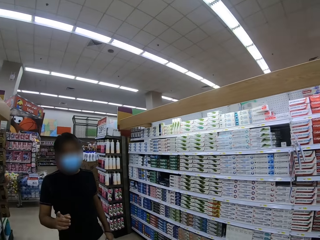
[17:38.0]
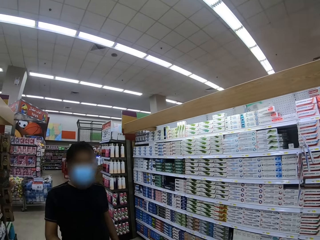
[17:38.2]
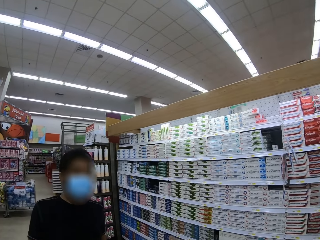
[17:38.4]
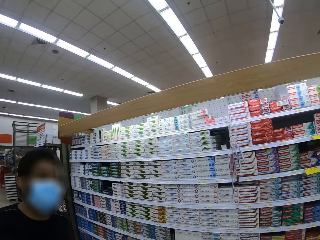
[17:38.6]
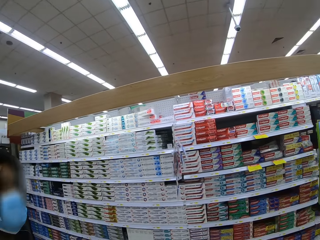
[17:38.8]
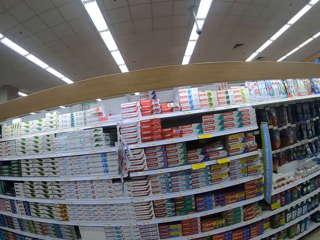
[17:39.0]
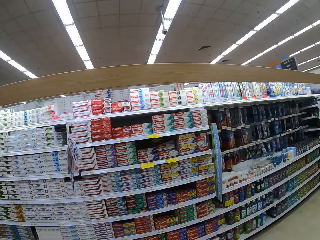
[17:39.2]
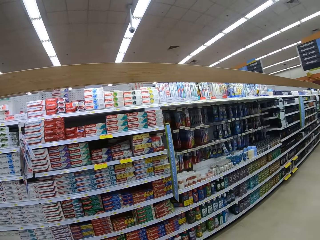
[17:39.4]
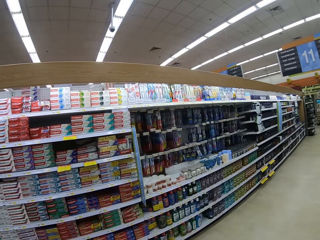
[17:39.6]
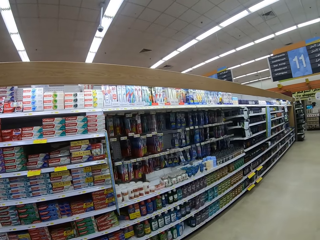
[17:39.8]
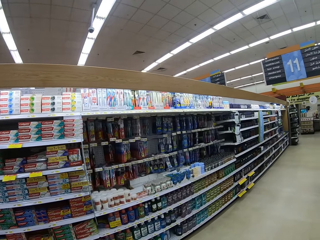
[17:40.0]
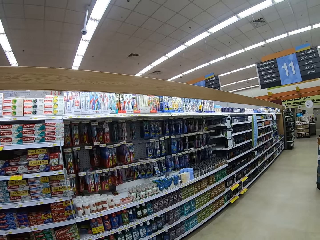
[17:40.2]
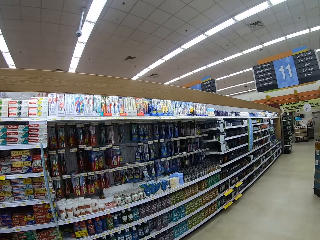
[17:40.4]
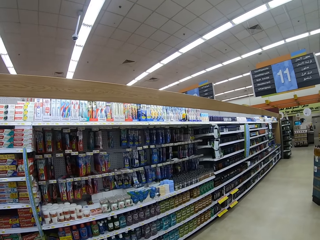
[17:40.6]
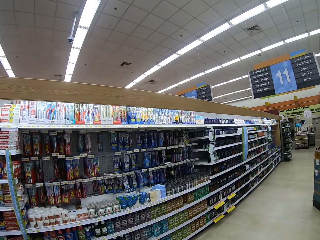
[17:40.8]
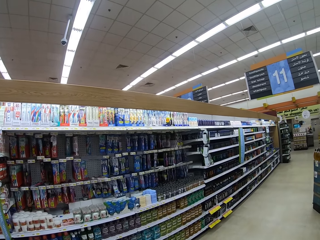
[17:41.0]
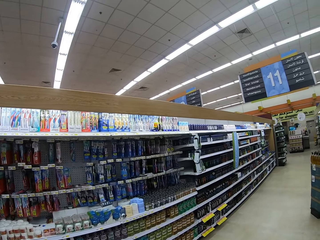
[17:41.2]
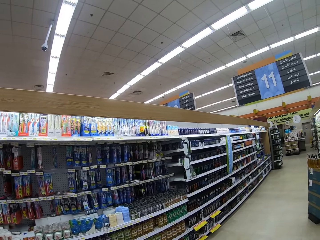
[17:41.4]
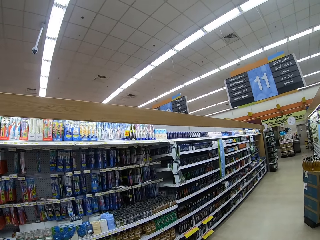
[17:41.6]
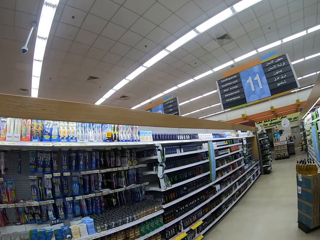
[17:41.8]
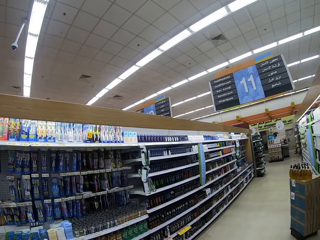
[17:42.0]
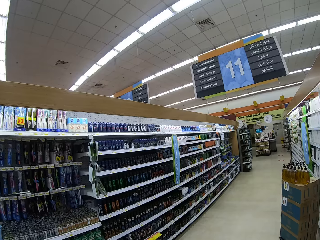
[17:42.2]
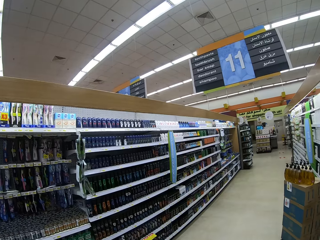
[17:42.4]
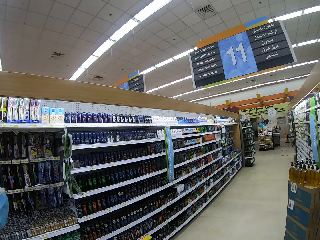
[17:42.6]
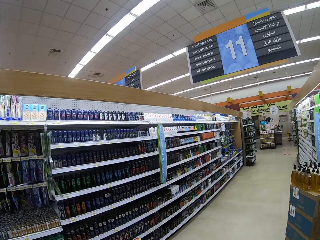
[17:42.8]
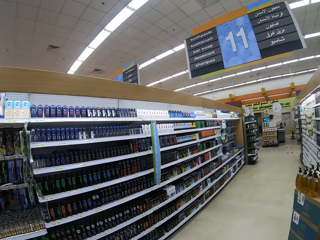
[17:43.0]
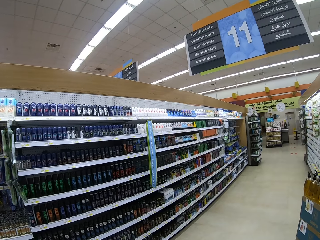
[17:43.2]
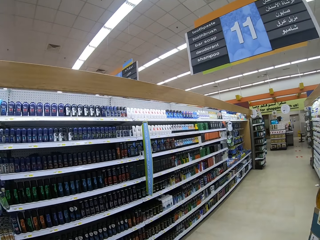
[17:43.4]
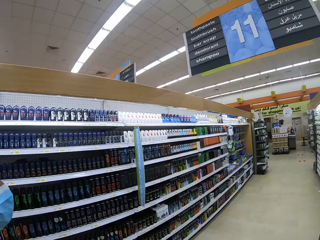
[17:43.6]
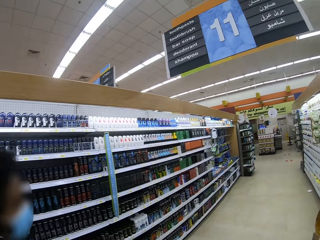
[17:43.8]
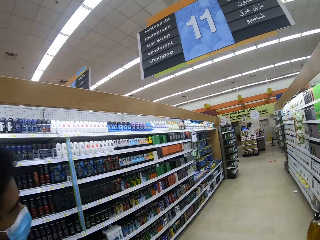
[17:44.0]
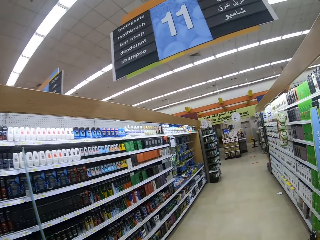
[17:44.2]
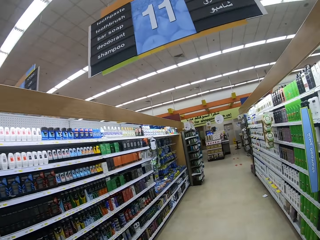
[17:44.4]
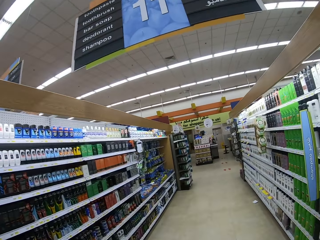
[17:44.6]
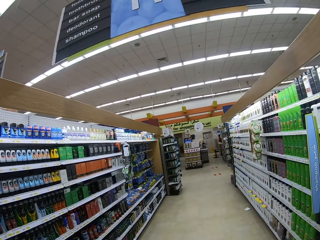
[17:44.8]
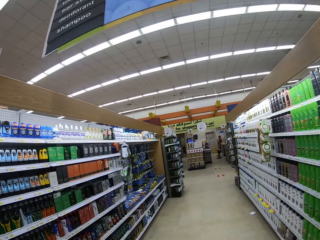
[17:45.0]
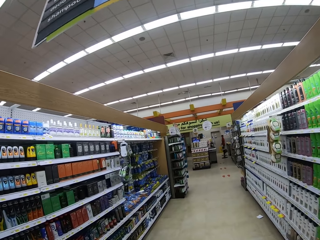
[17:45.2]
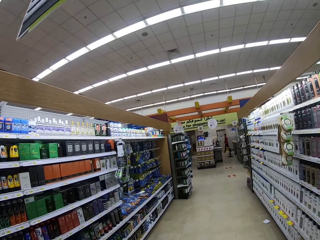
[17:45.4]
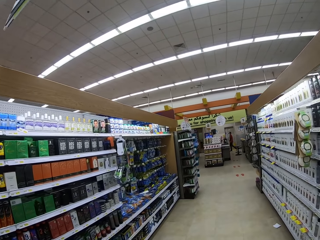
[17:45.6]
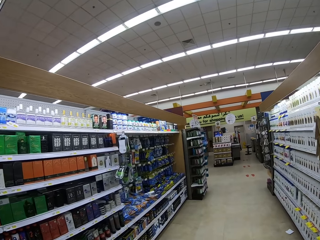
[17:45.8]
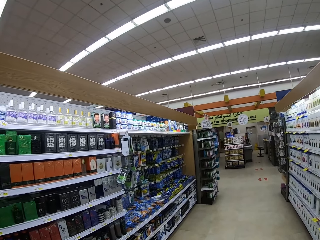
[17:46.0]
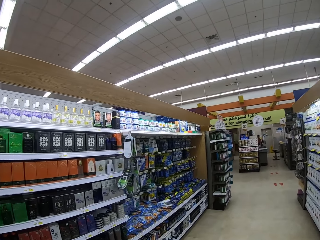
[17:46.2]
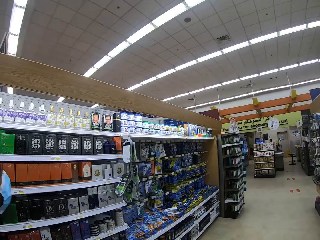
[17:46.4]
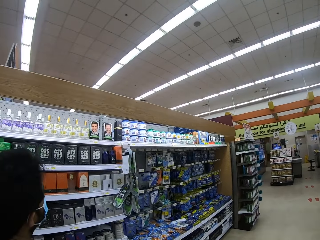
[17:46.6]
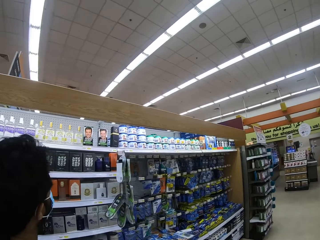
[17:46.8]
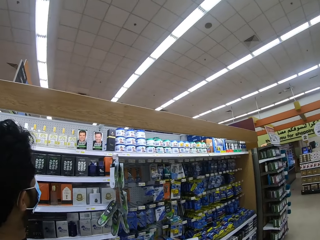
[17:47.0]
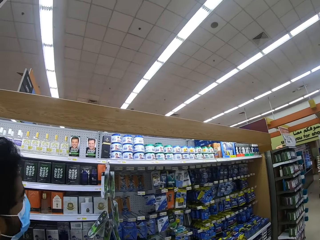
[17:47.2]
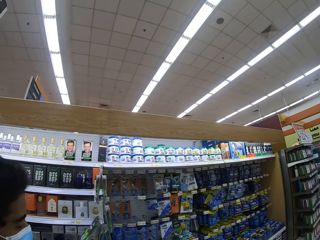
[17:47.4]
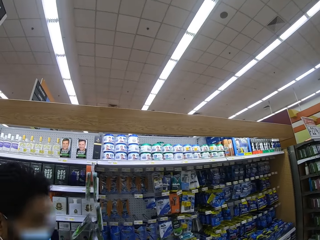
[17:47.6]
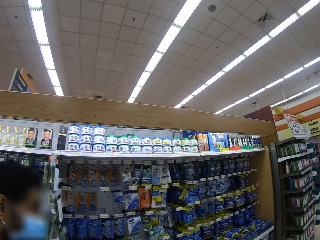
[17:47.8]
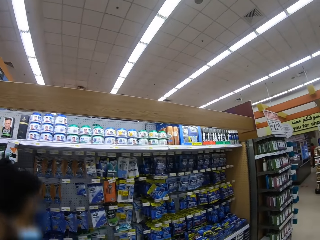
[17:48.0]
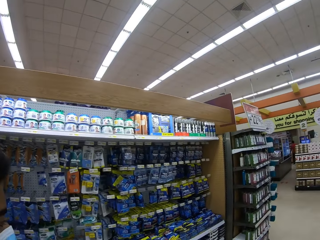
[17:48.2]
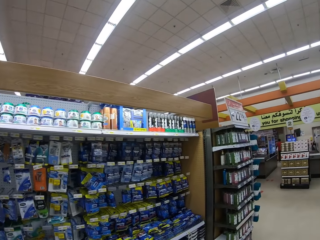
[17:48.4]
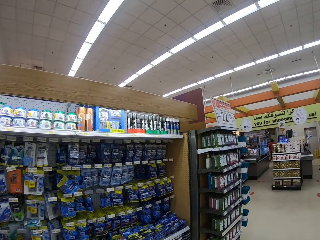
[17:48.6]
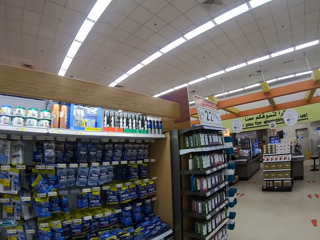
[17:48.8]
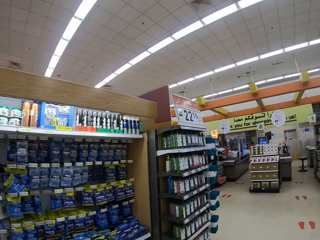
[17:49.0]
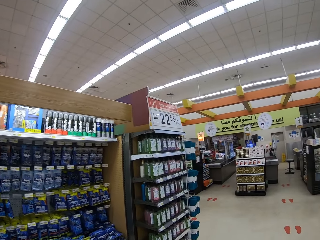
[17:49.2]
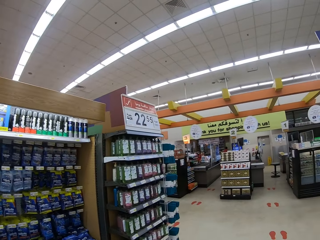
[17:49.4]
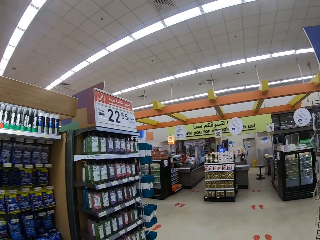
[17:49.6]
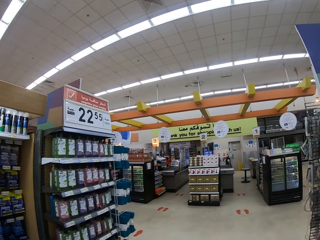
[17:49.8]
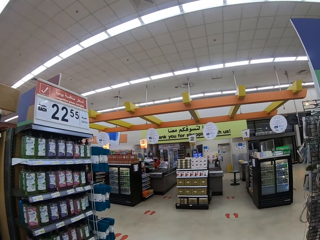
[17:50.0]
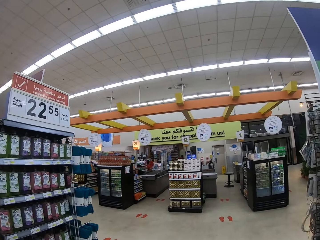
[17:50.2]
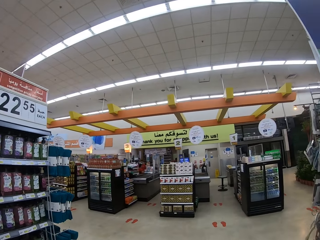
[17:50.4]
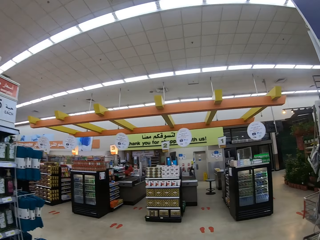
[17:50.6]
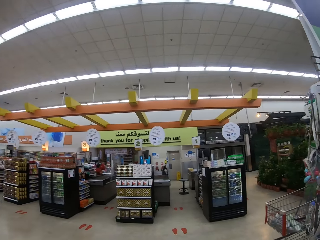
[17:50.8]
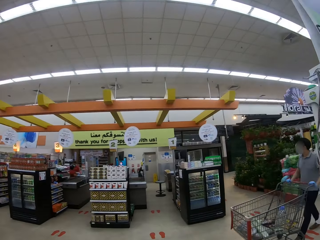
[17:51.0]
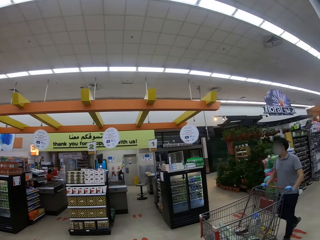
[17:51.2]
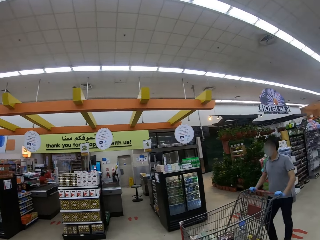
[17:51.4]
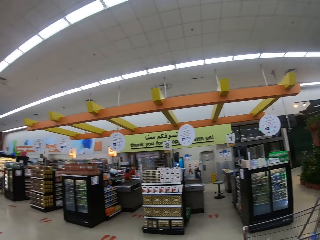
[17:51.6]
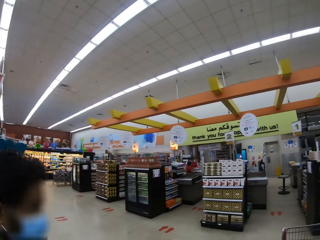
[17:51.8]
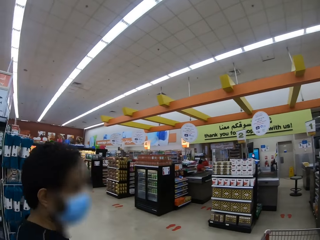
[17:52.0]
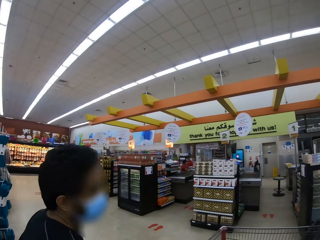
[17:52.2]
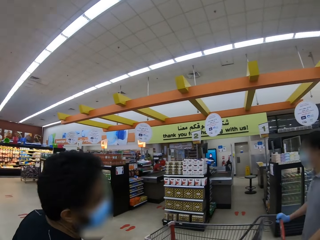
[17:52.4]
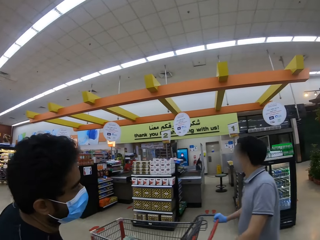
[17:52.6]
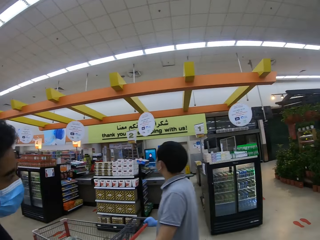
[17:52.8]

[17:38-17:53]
A man walks around. The camera wearer walks around. The man walks around. The camera wearer walks around.

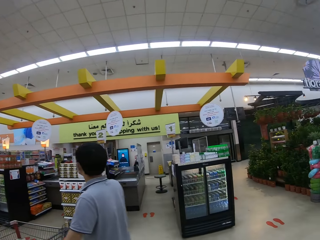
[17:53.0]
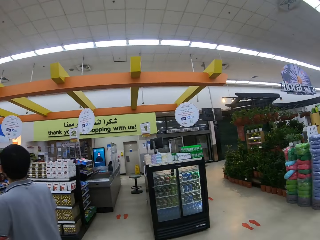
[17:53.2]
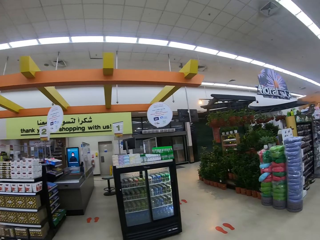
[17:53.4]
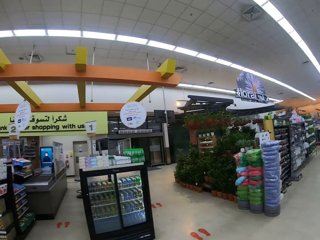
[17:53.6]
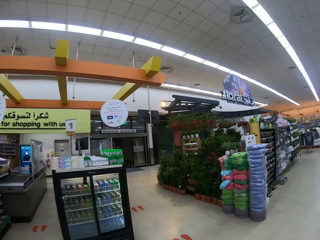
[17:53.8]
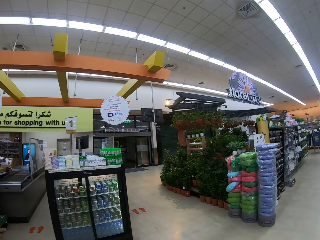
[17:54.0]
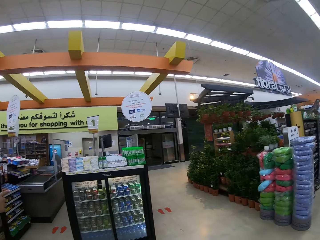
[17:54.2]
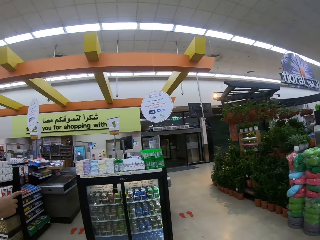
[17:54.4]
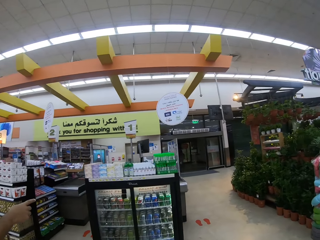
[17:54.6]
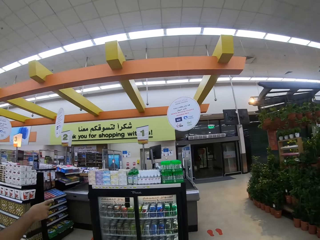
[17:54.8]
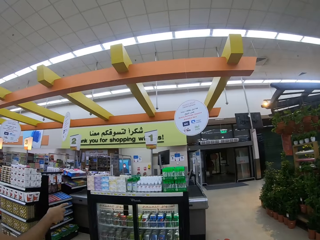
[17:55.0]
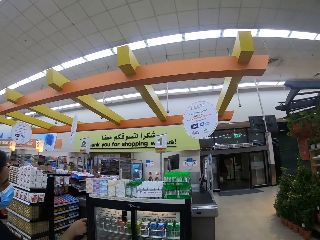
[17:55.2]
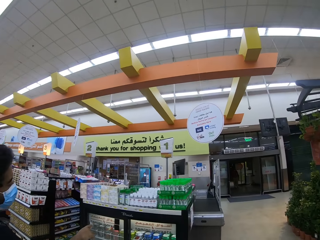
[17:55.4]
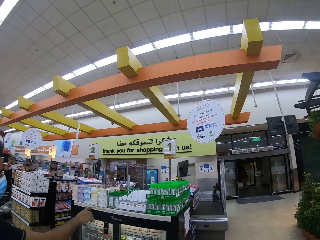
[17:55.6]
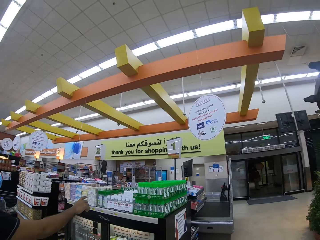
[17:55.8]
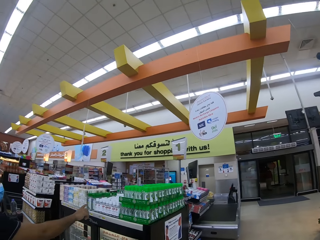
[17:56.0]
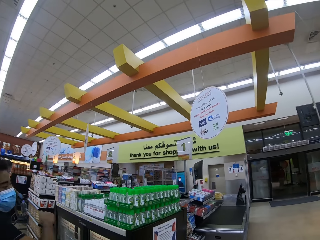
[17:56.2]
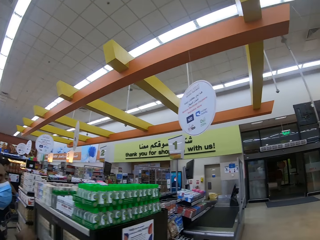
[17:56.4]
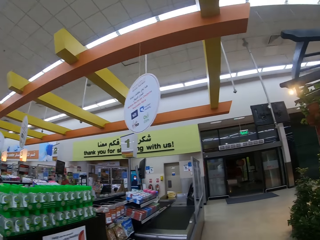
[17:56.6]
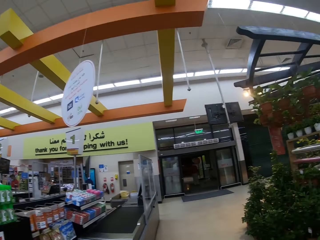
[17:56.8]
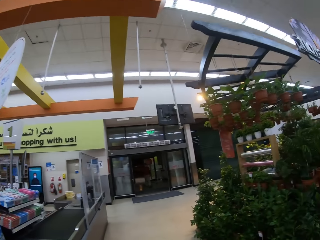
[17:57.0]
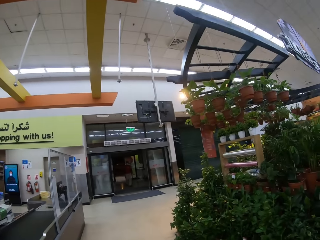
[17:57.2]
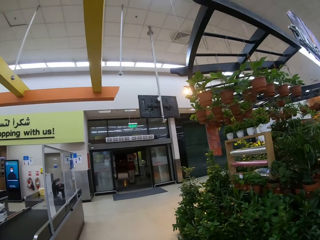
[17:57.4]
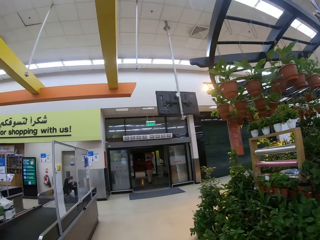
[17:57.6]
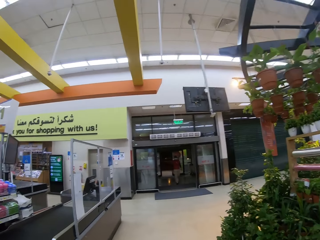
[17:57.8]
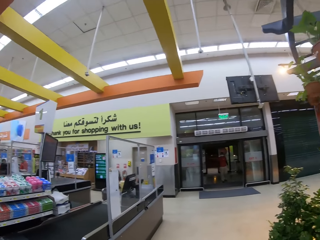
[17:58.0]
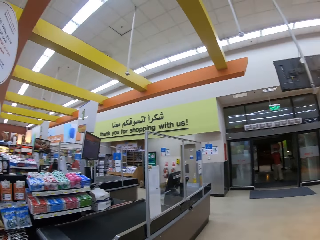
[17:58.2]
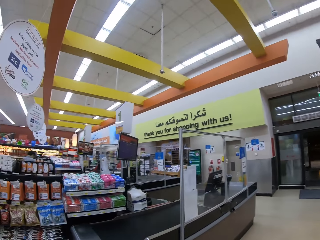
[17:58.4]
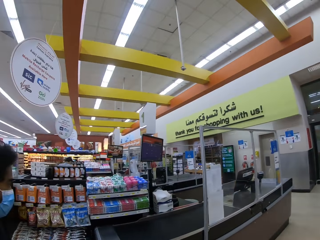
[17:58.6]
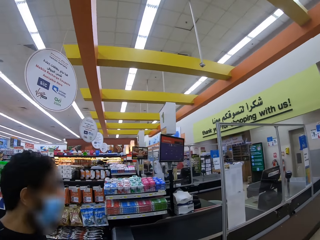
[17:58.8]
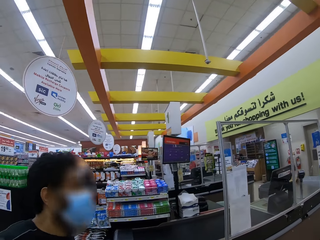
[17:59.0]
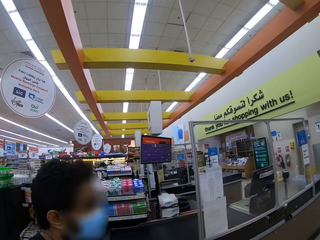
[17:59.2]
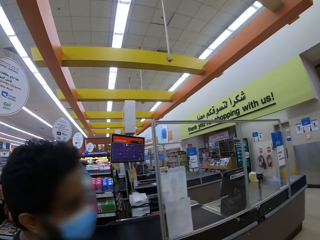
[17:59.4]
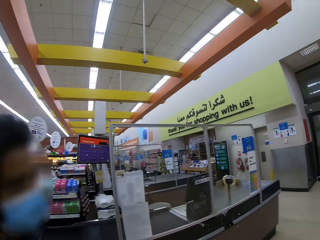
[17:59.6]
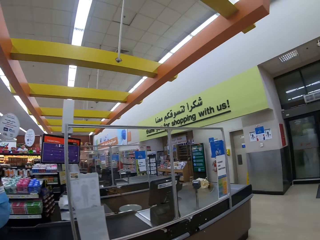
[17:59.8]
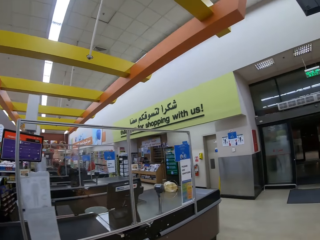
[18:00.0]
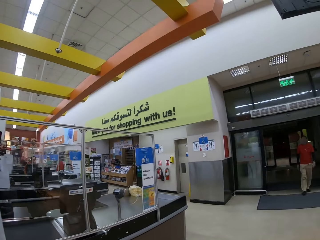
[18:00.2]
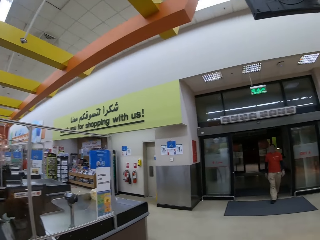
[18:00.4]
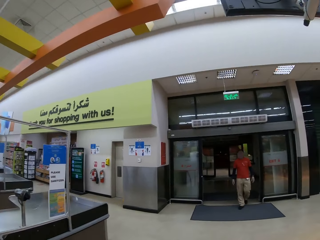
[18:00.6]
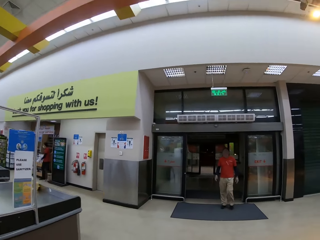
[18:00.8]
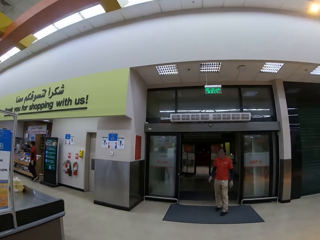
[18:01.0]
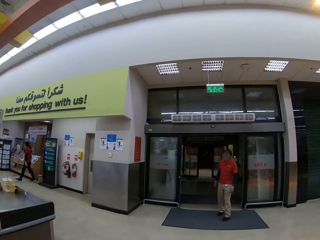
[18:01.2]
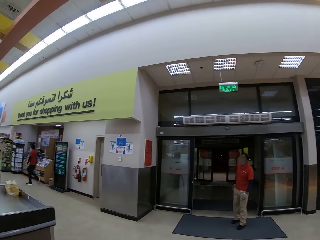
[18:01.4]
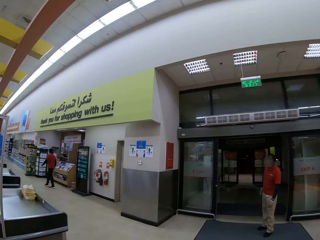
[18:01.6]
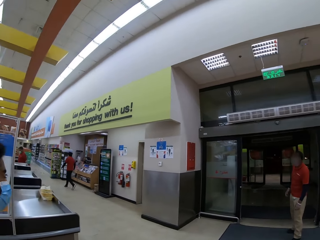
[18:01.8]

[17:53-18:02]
A man points ahead and taps on the shelf. The camera wearer walks around and looks around. The man walks around.
